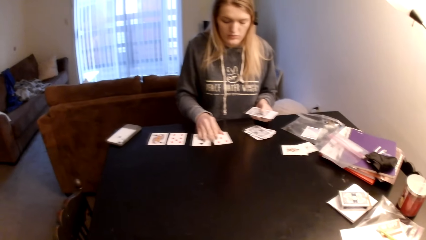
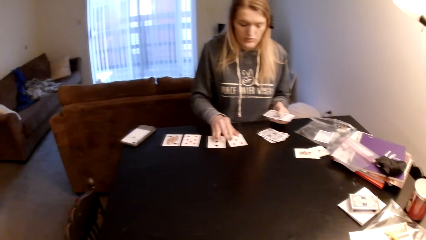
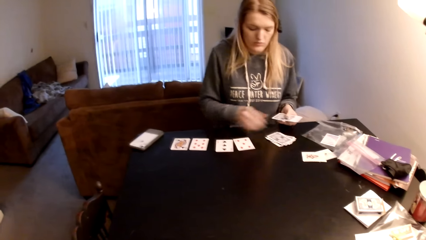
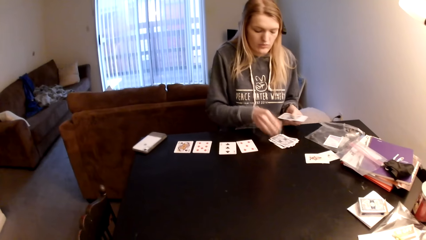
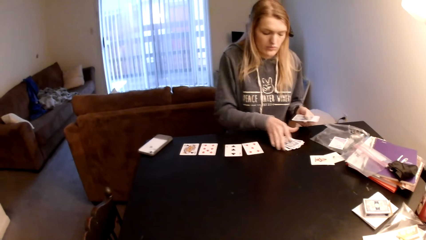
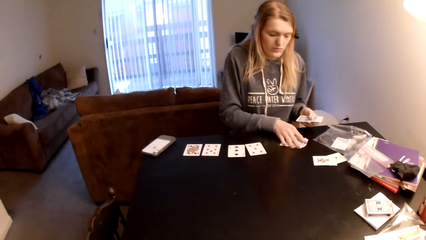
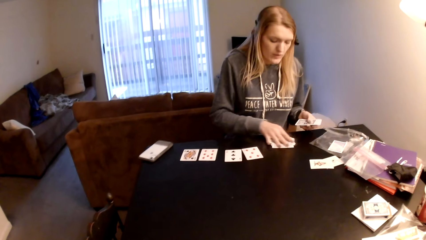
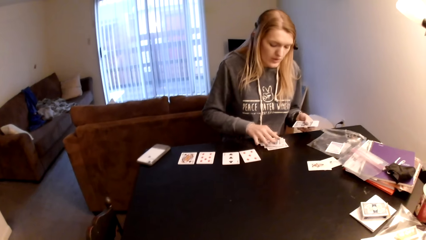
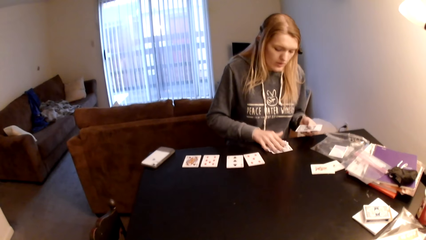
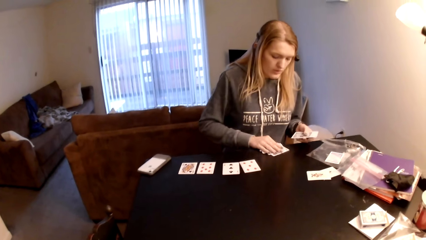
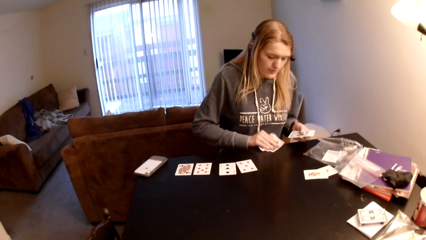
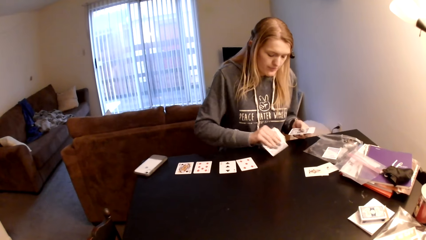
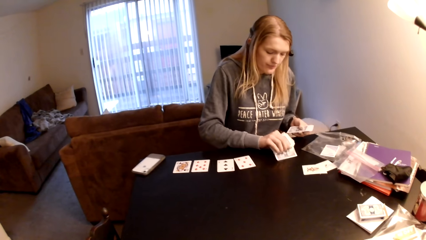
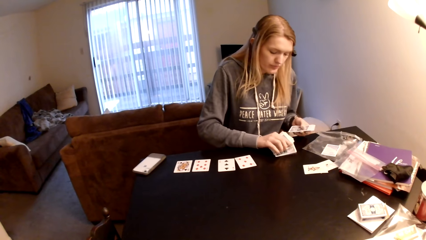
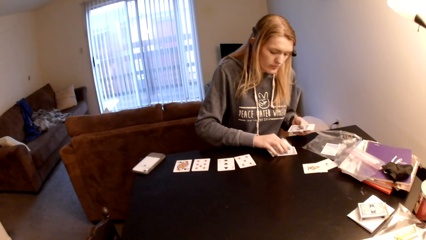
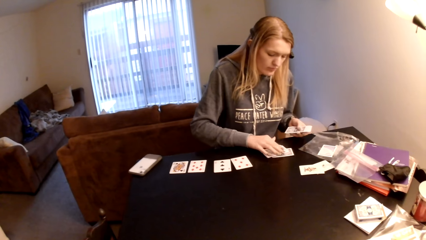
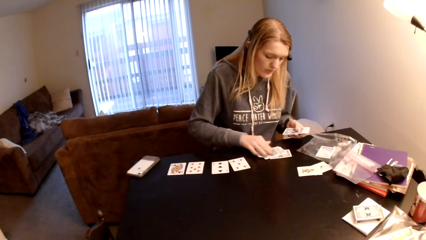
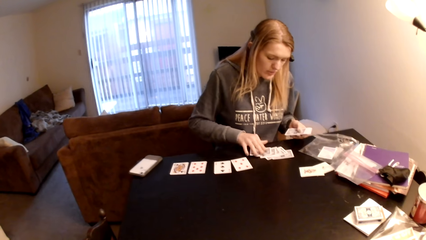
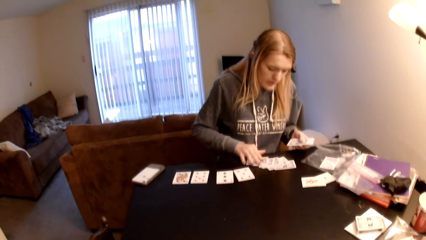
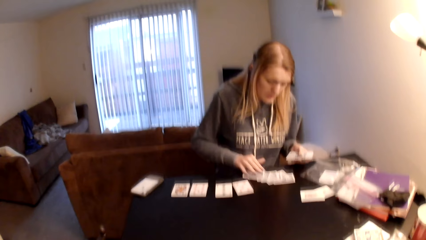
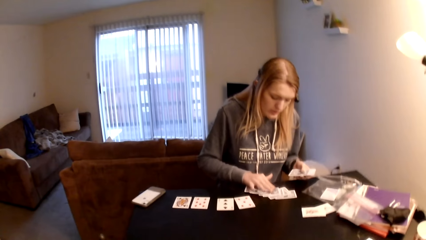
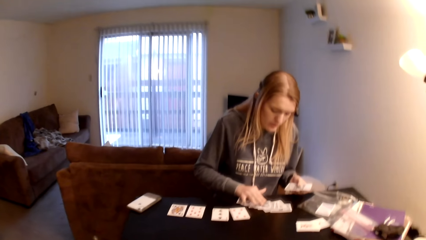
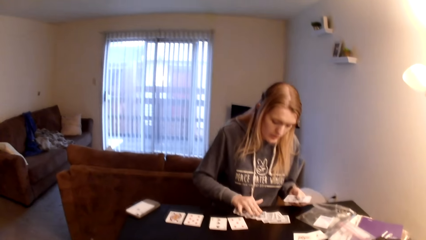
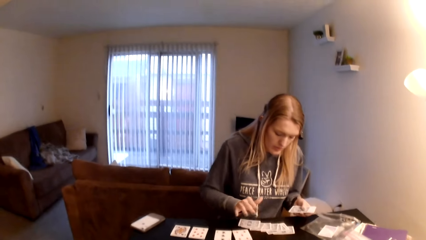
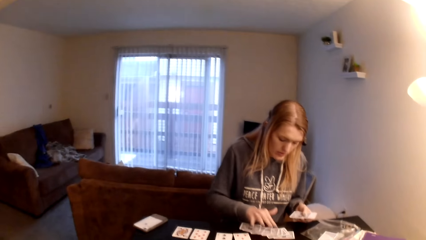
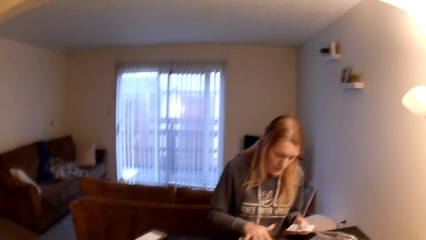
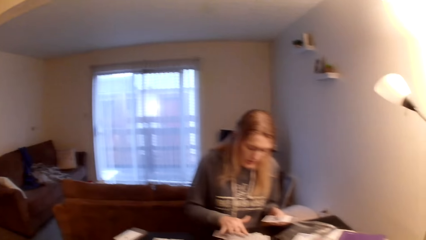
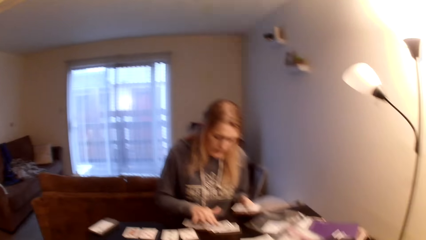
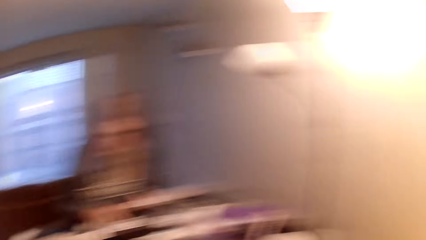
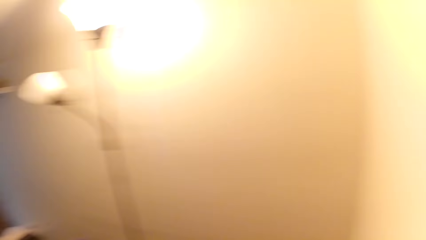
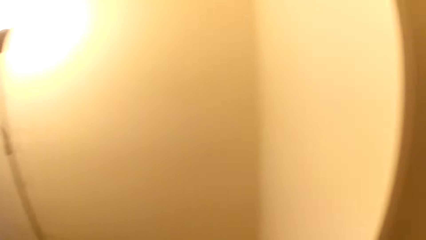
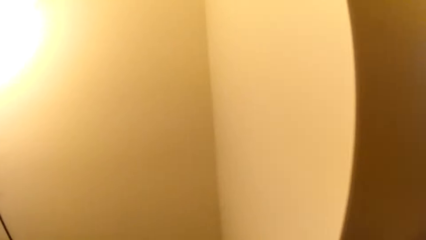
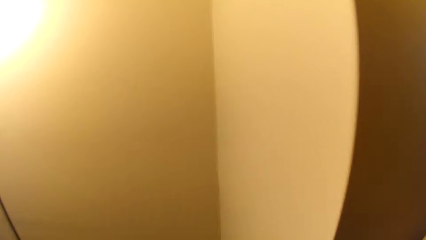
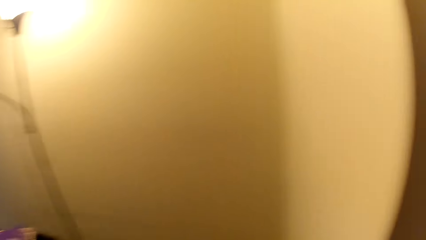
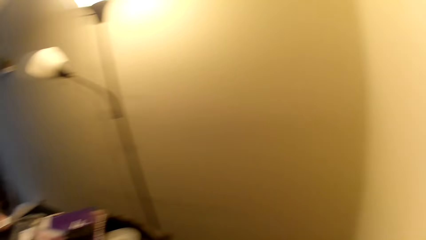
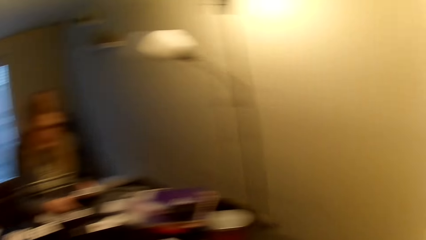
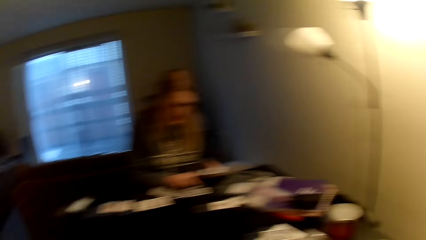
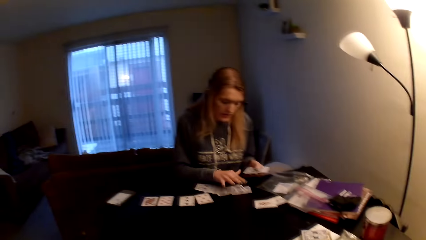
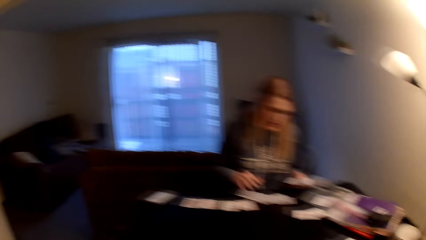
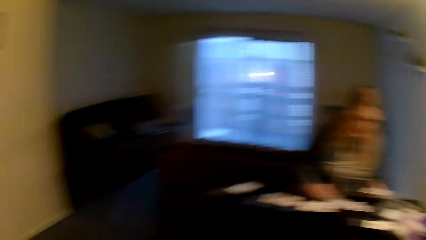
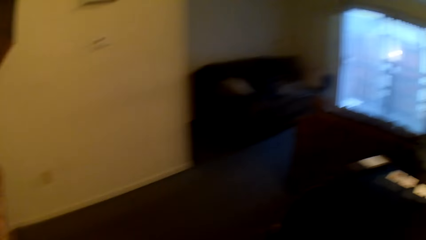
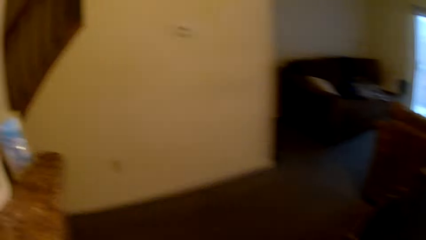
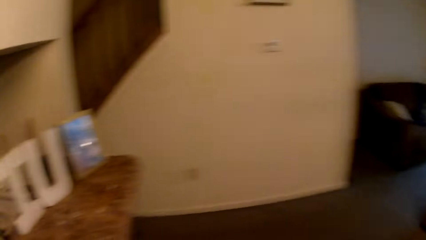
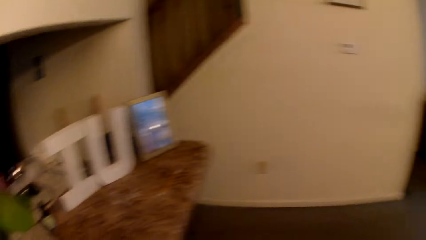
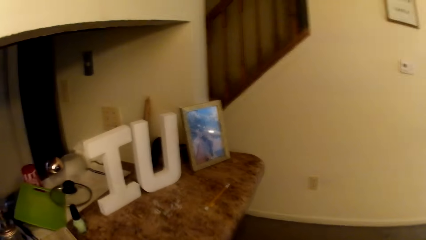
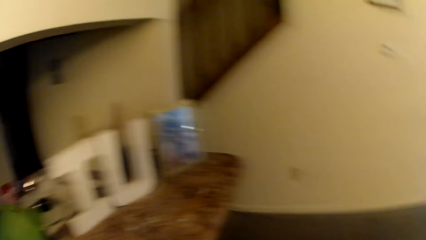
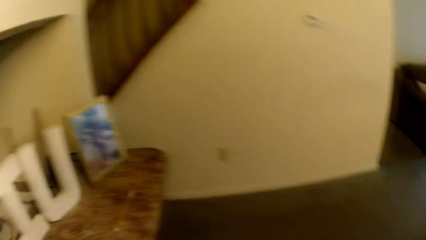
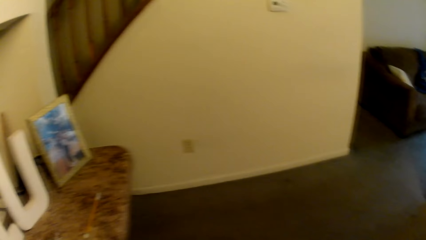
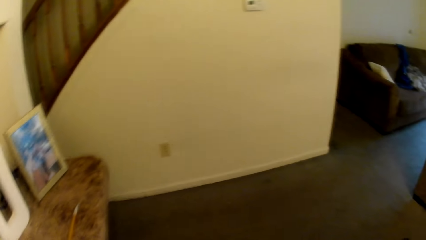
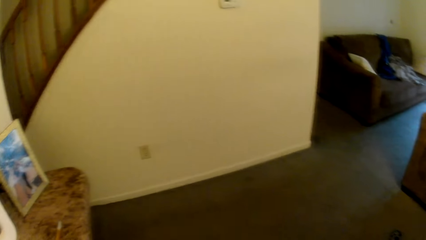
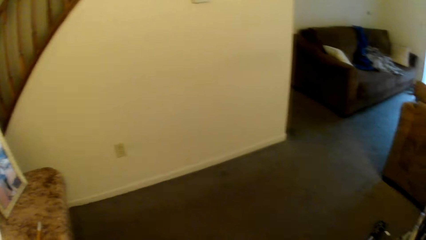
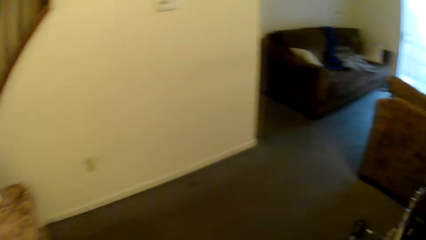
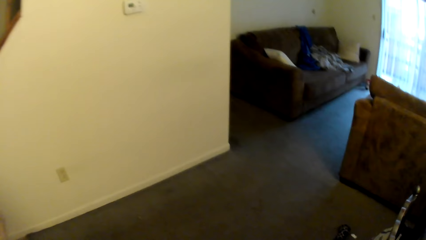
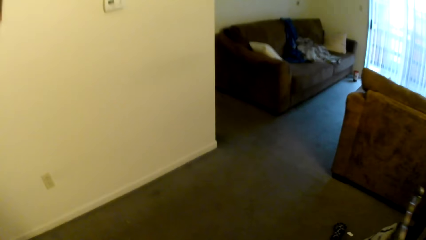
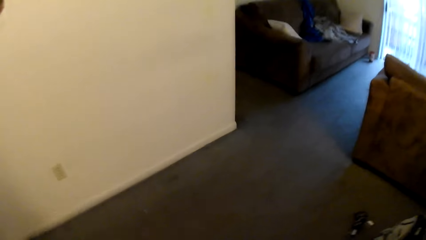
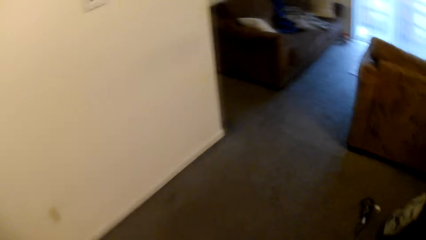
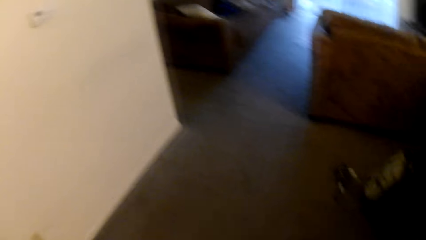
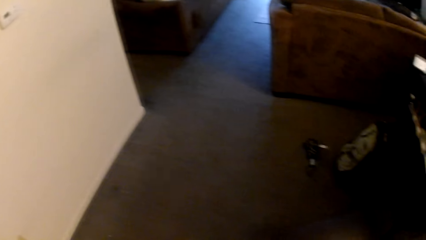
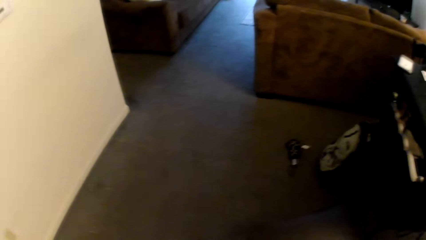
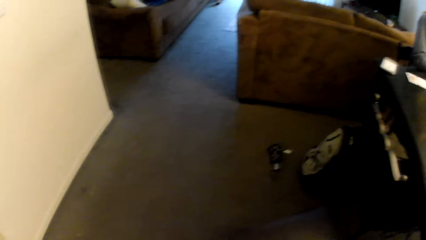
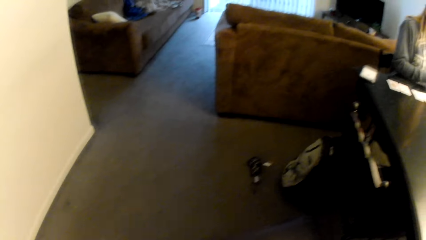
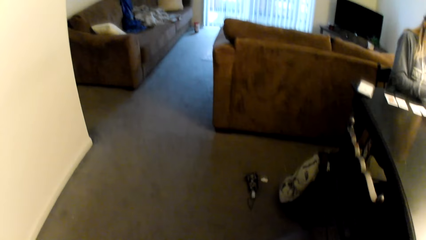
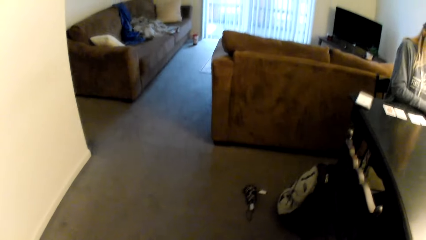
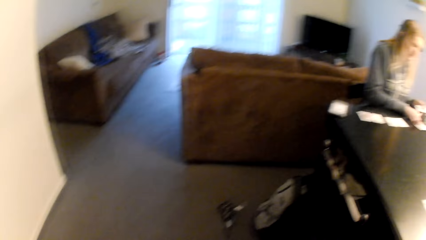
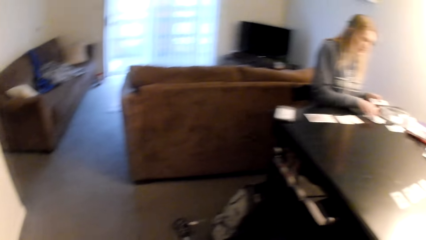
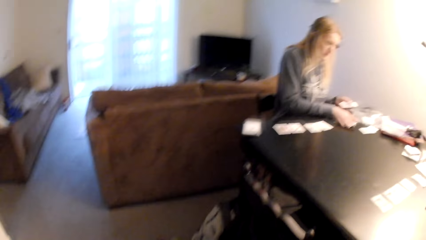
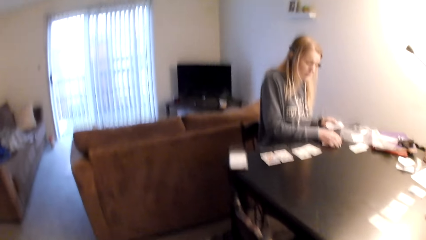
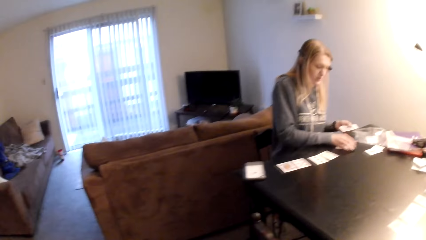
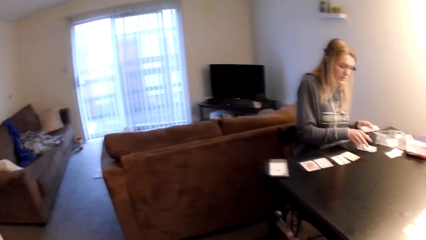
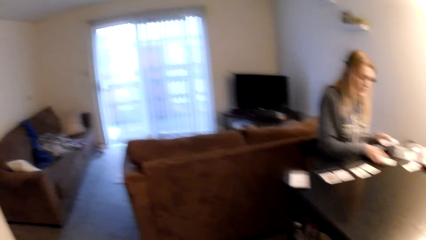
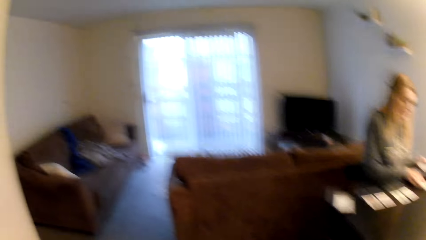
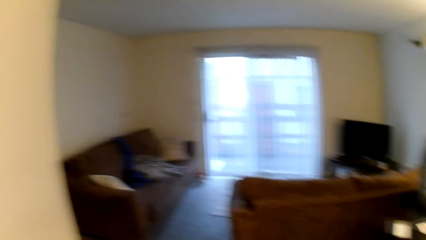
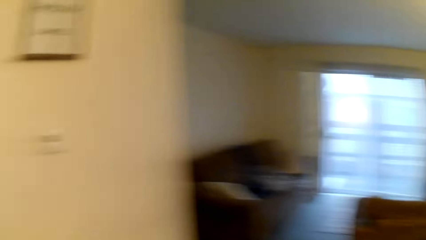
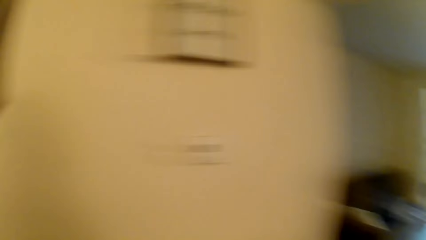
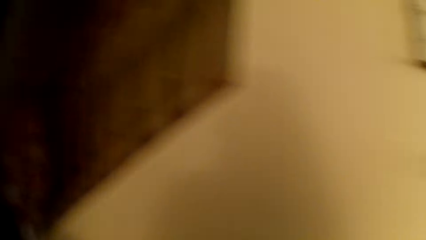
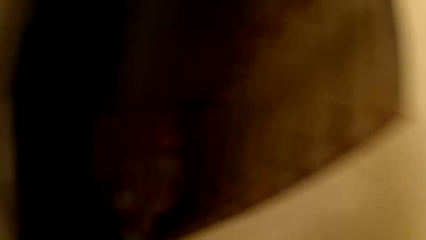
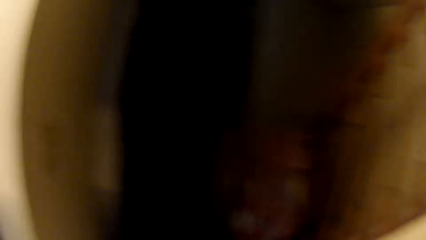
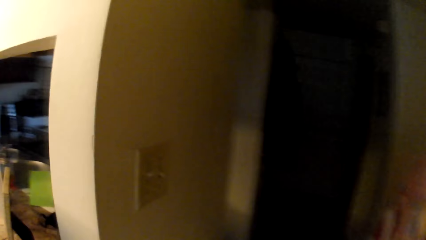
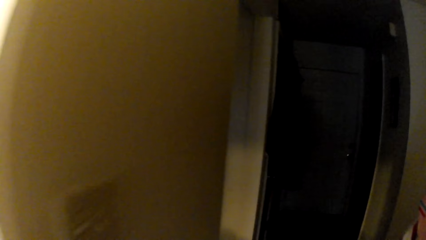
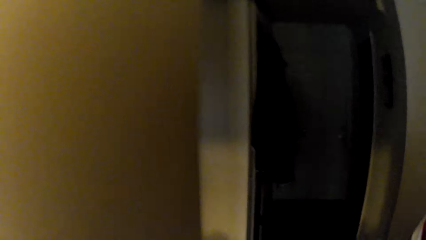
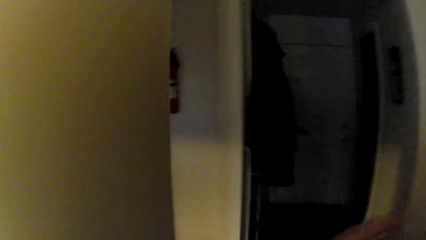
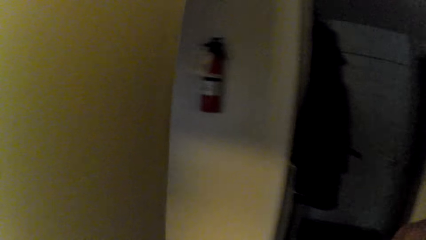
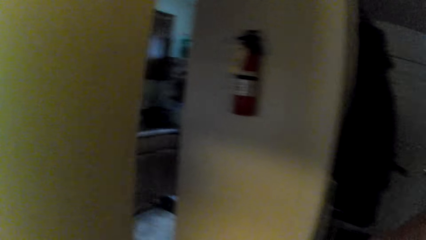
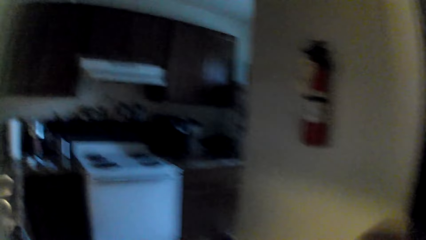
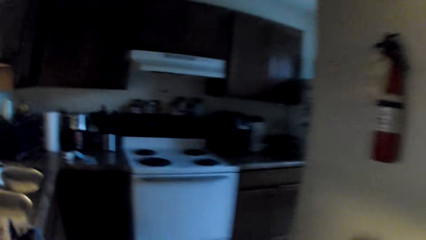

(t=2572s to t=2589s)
A woman holds the cards, pulls her hand off the cards, drags the cards on the table, adjusts the cards on the table and spreads the cards on the table. The camera wearer looks around a room. They walk around the house. The woman adjusts the cards on the table.
